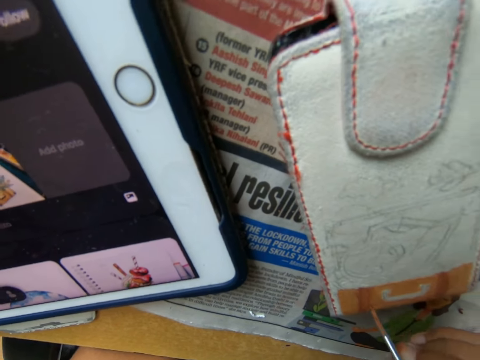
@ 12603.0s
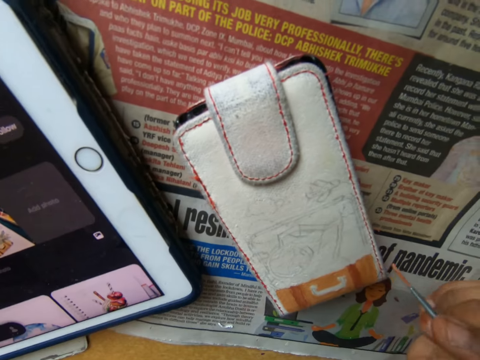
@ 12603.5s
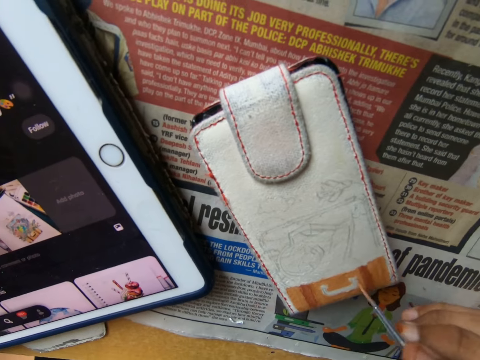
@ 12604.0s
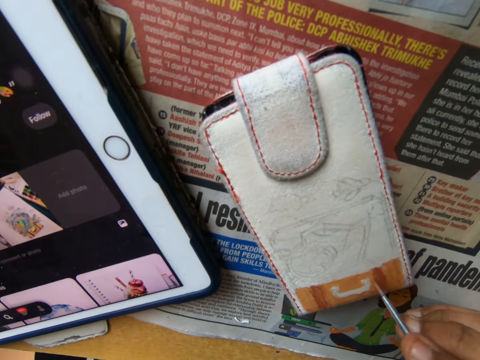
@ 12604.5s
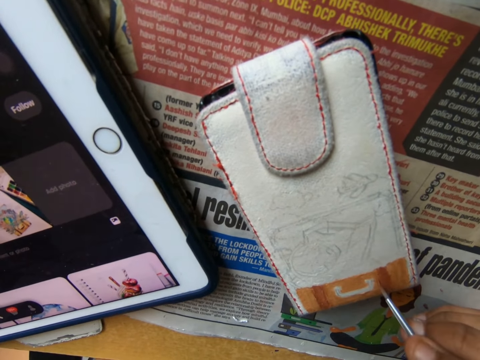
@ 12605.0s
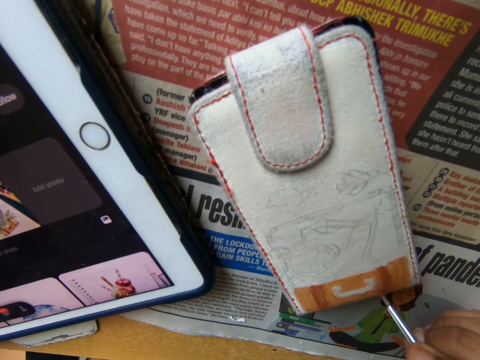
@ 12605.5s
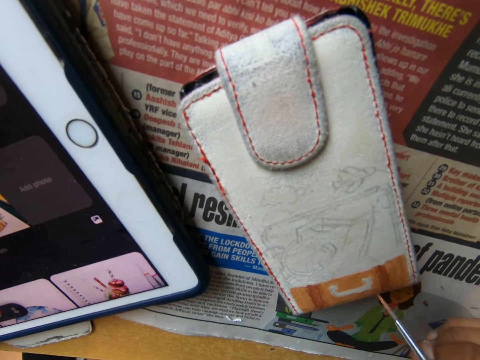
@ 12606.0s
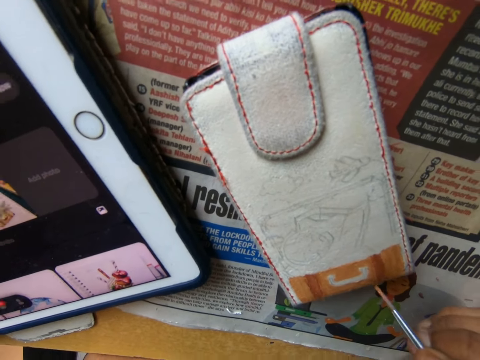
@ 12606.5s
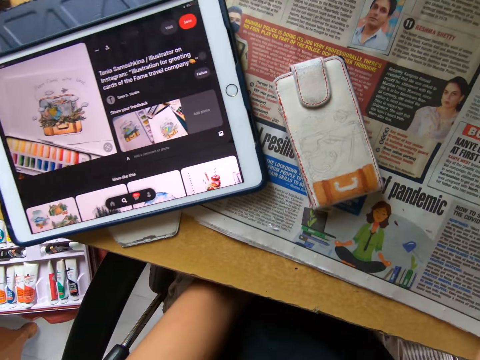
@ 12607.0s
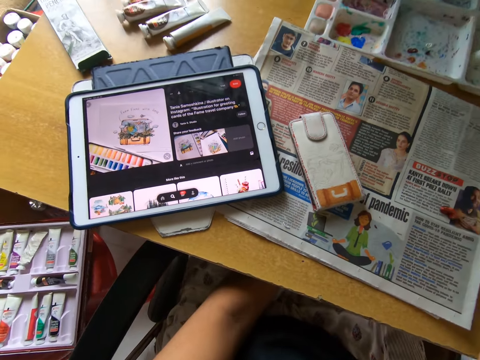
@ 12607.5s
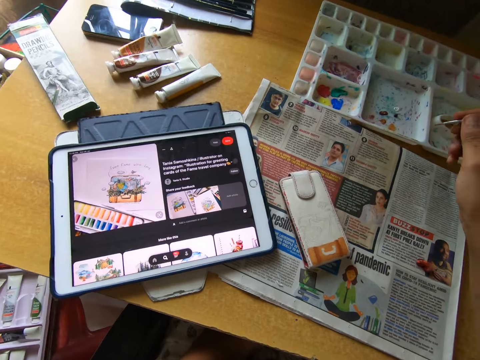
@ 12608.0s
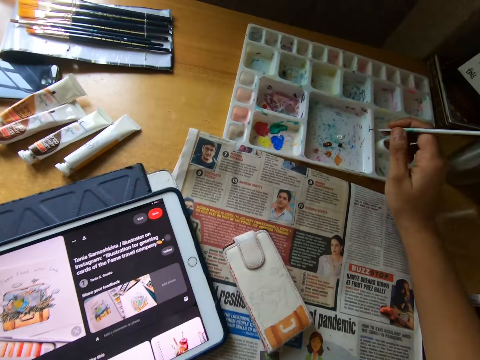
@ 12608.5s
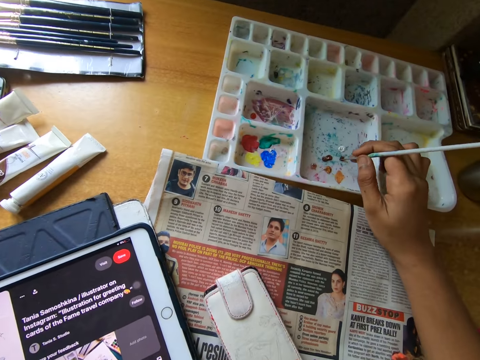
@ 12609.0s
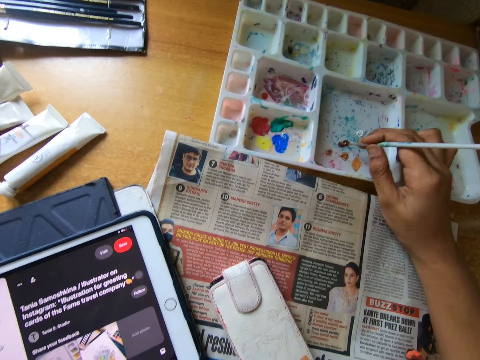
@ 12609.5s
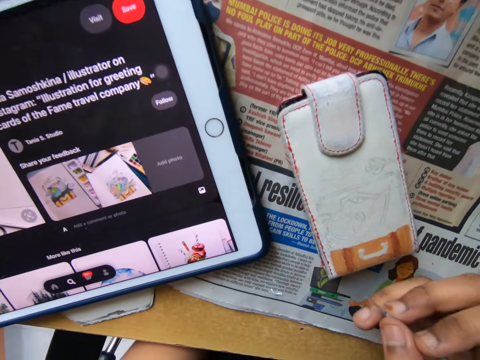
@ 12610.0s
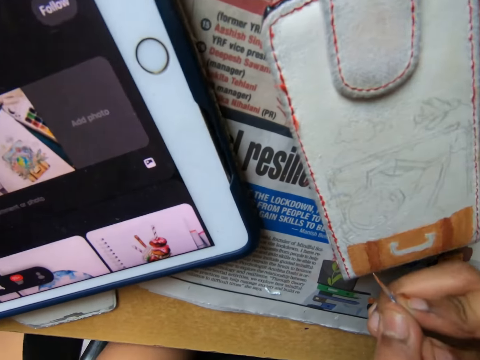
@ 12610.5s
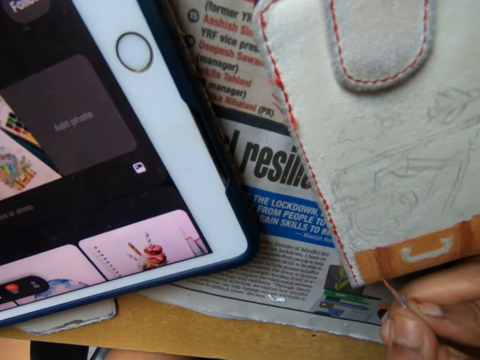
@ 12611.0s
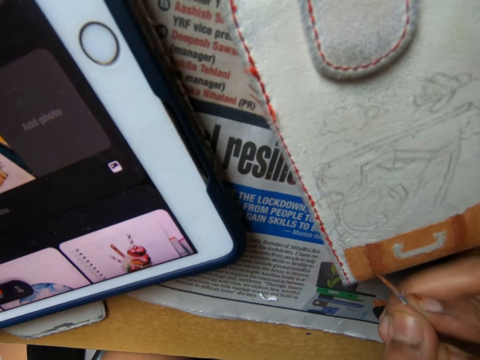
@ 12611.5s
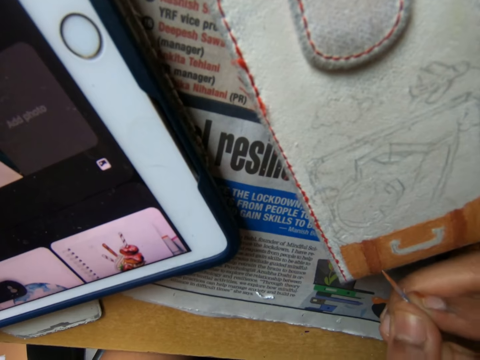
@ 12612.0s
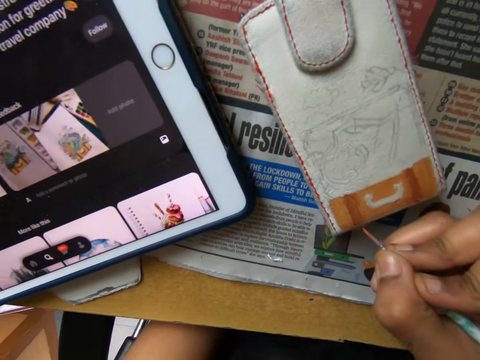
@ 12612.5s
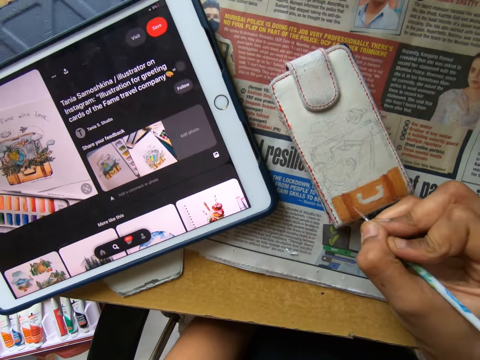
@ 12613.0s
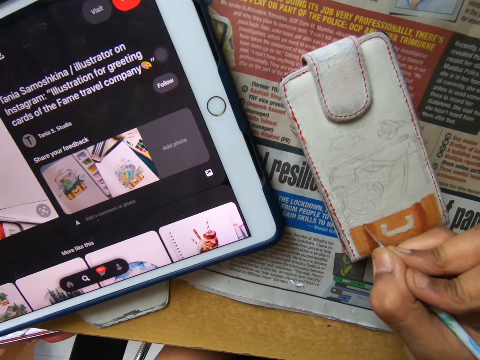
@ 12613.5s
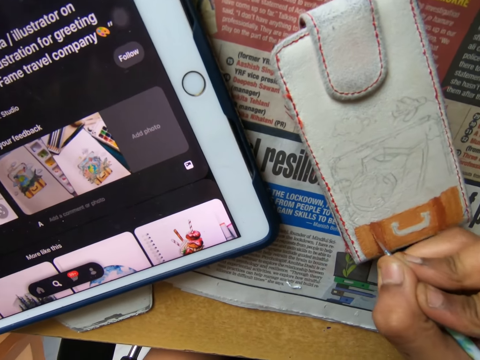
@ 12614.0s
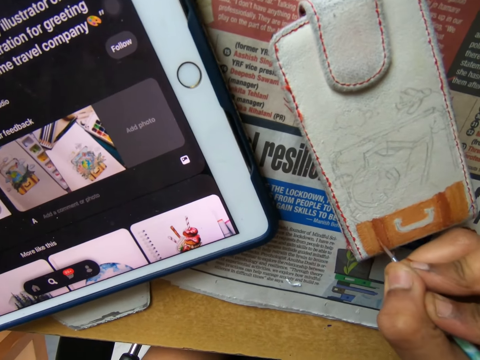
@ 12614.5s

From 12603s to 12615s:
The camera wearer pulls the brush off the wallet or phone pouch and paints the wallet with the brush. He pulls the brush off the wallet. He scoops the paint from the palette on the table with the paintbrush in his right hand. He paints the phone pouch on the table using the paintbrush in his right hand.

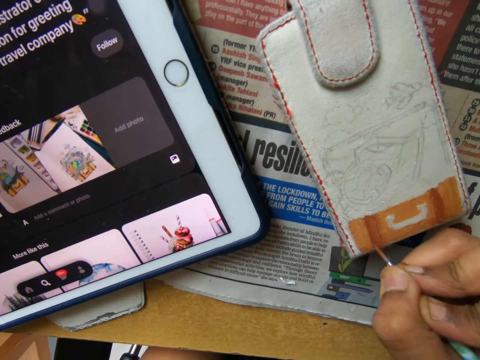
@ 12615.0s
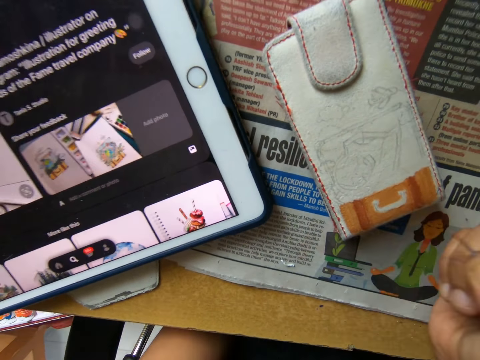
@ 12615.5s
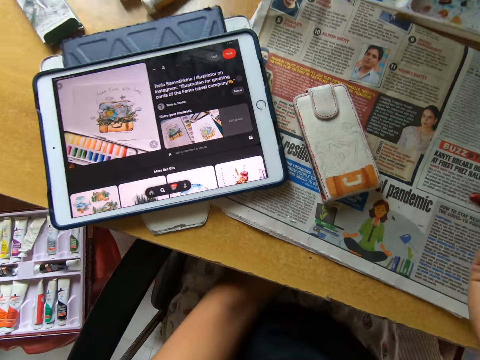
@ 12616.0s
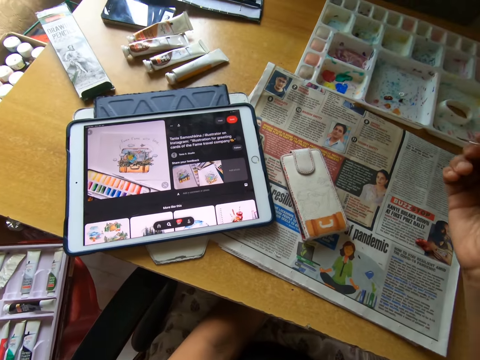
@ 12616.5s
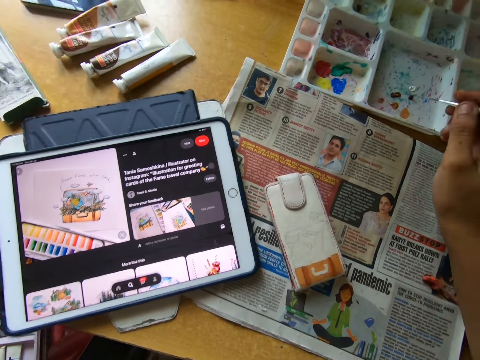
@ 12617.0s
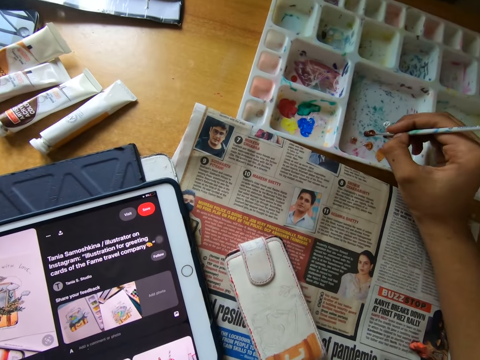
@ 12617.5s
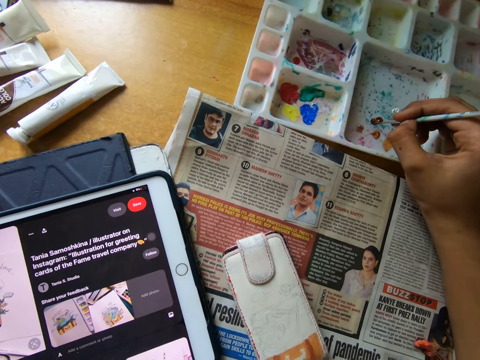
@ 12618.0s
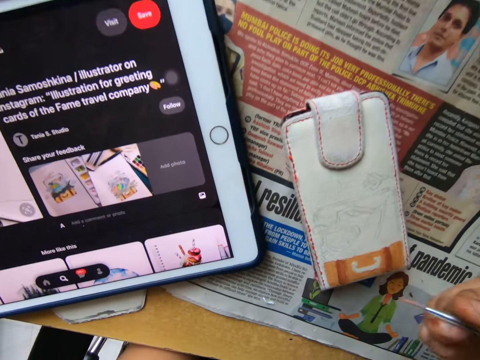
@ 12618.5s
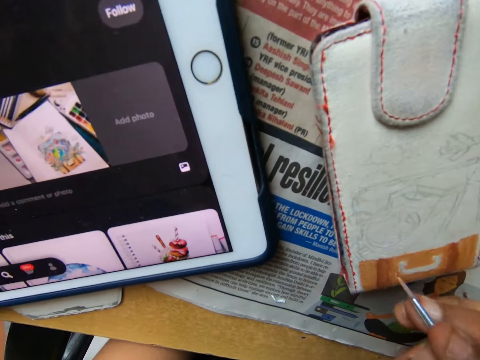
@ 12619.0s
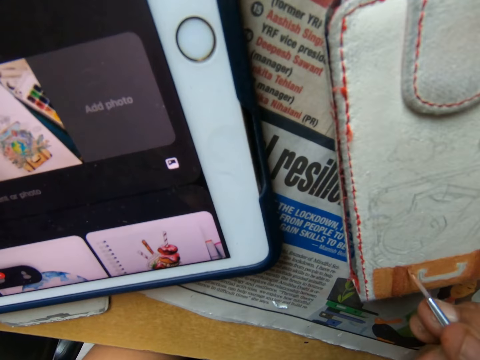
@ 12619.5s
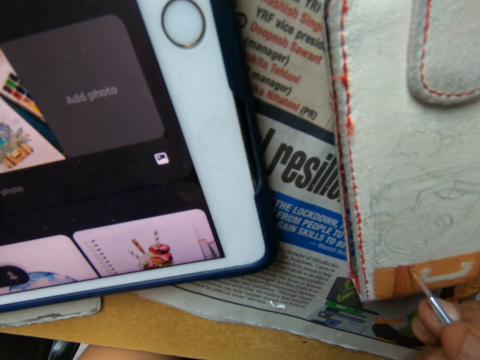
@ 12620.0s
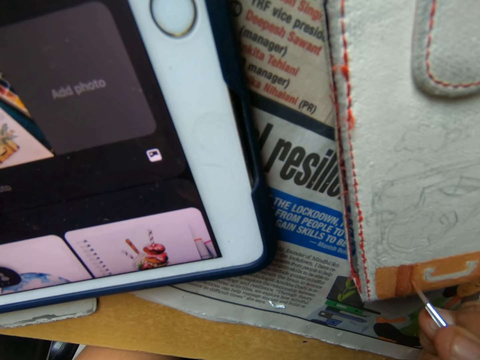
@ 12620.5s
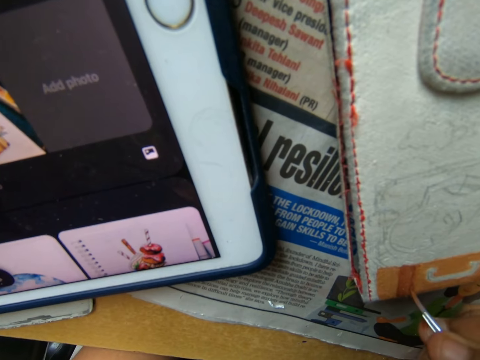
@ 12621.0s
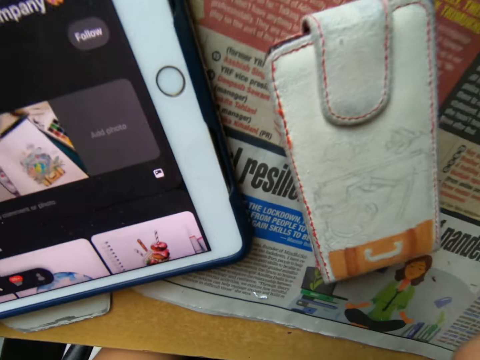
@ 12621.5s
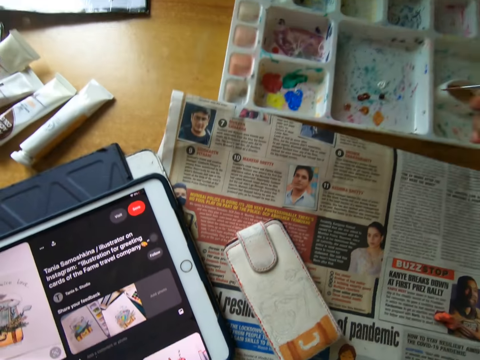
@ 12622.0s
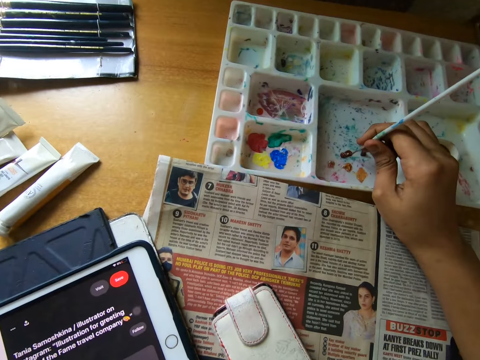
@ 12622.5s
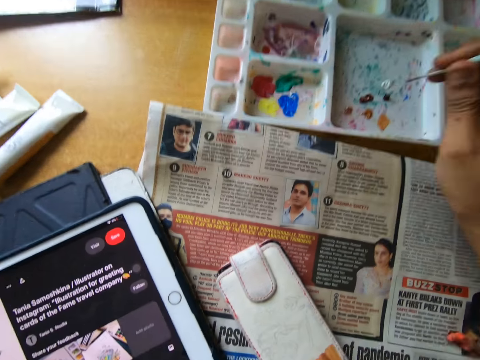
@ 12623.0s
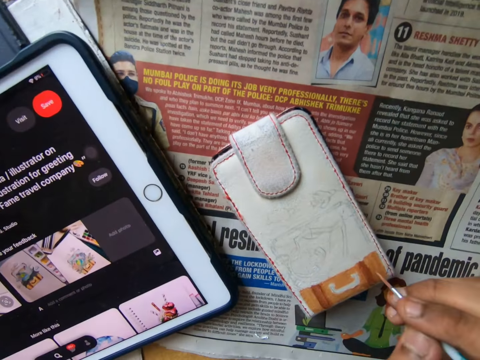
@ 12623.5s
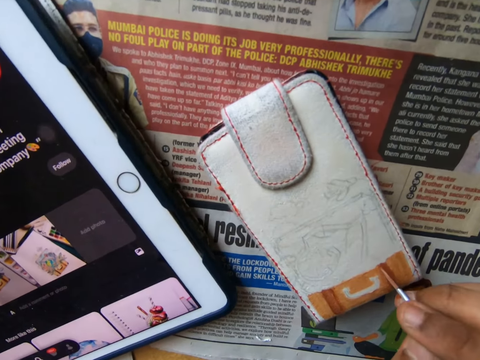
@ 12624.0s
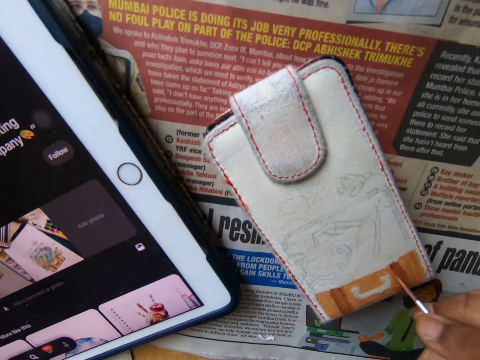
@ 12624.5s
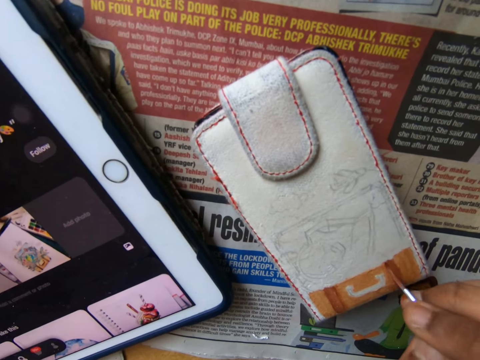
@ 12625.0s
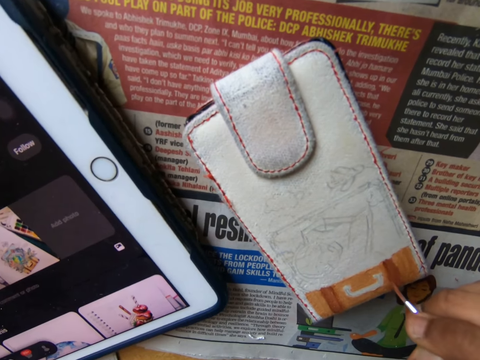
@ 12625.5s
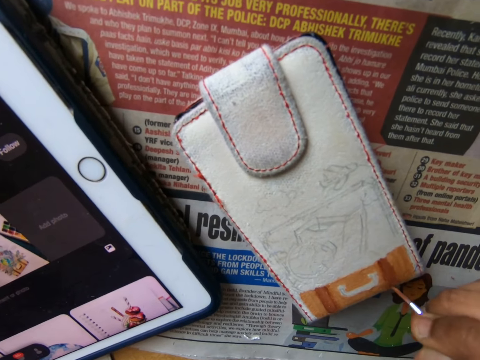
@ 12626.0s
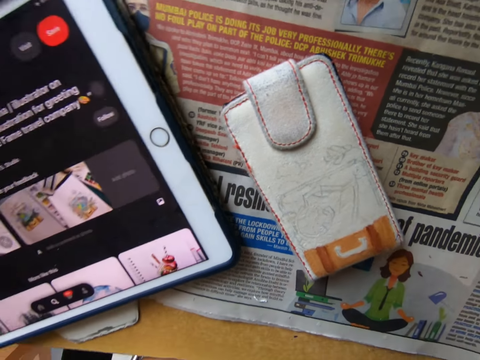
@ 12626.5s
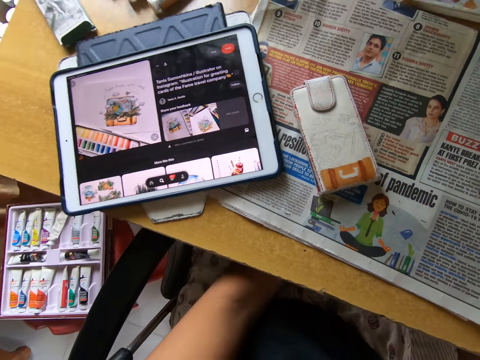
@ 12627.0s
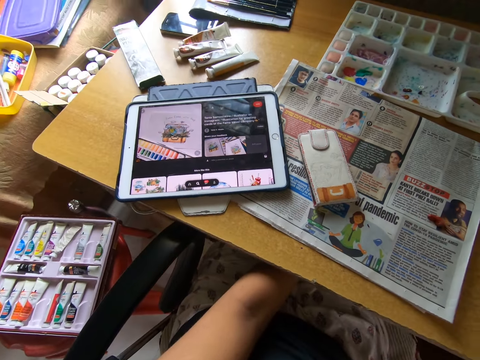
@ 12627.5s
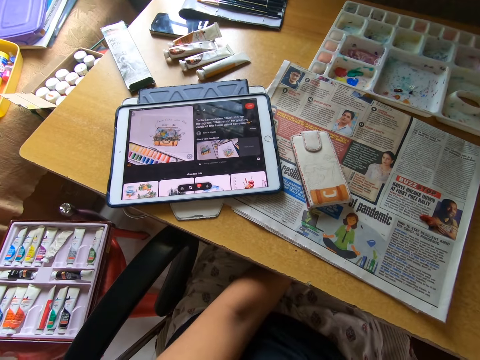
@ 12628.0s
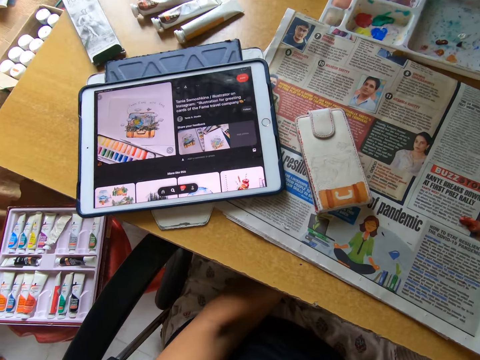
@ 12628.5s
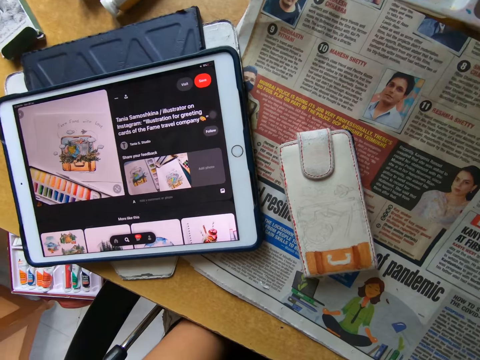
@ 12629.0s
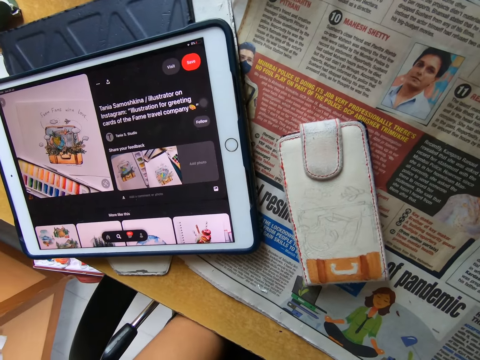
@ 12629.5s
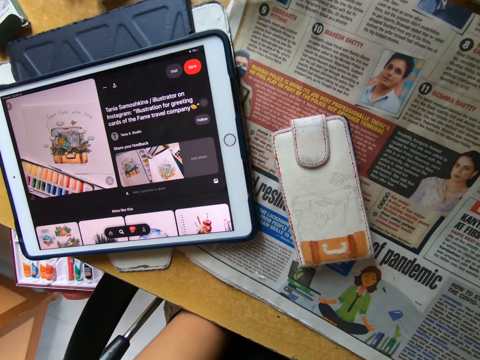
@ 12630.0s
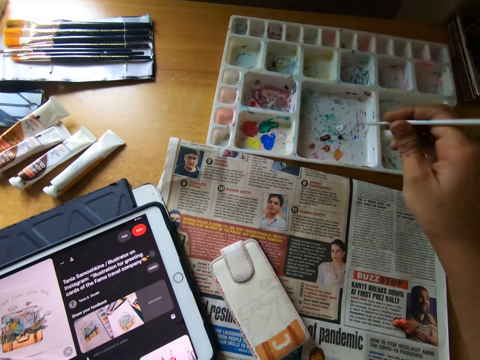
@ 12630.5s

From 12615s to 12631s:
The camera wearer pulls the brush off the wallet or phone pouch. He scoops the paint from the palette on the table with the paintbrush in his right hand. He paints the phone pouch on the table using the paintbrush in his right hand. He pulls the brush off the wallet. He scoops the paint from the palette on the table with the paintbrush in his right hand. He paints the phone pouch on the table using the paintbrush in his right hand. He pulls the brush off the wallet.
